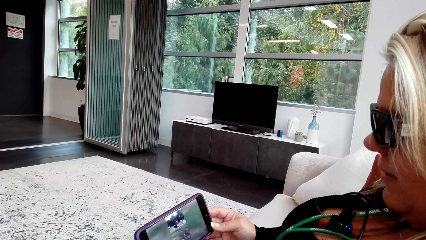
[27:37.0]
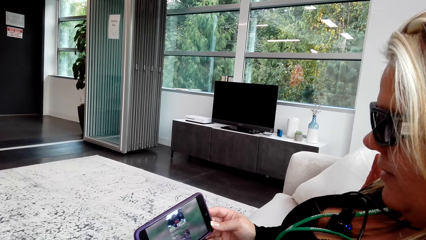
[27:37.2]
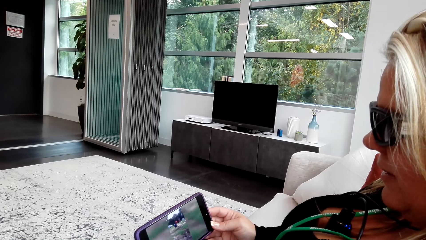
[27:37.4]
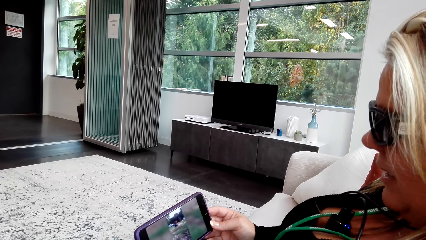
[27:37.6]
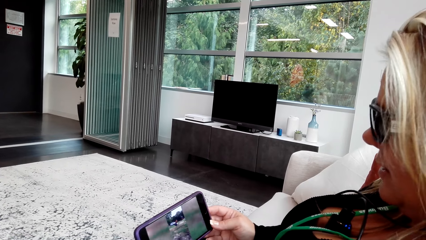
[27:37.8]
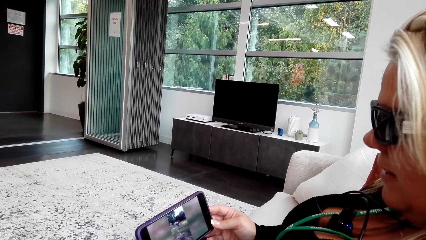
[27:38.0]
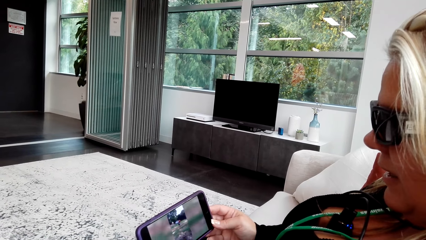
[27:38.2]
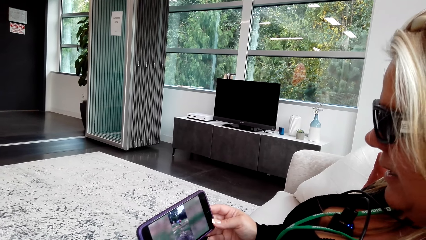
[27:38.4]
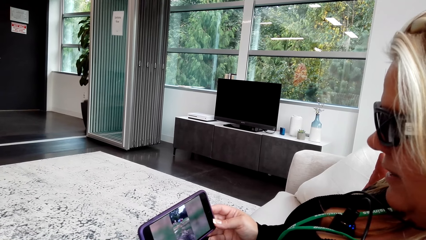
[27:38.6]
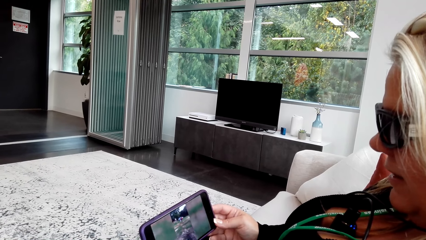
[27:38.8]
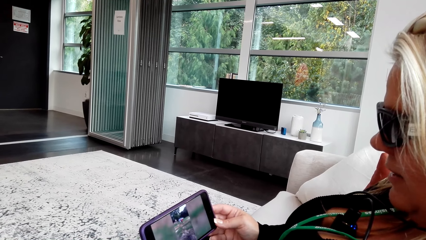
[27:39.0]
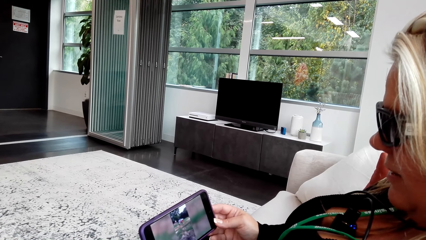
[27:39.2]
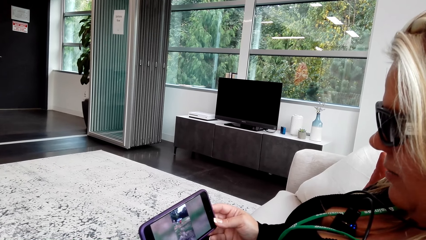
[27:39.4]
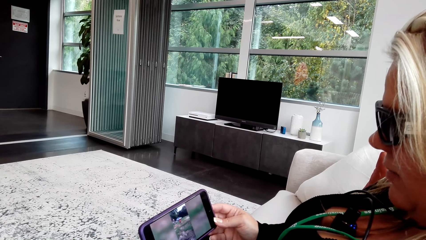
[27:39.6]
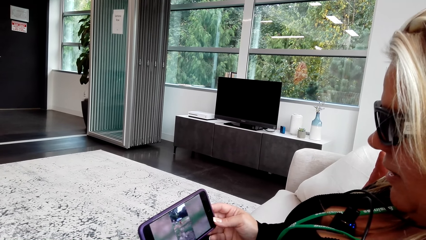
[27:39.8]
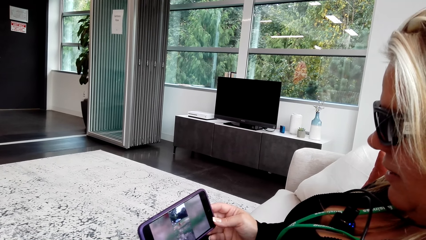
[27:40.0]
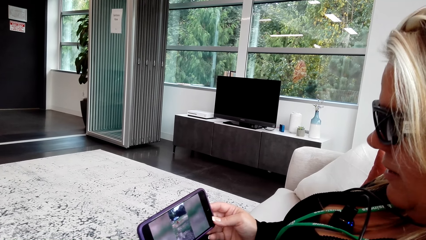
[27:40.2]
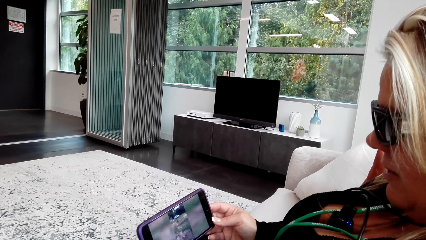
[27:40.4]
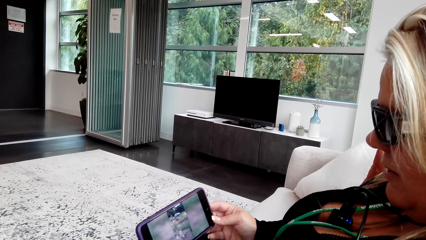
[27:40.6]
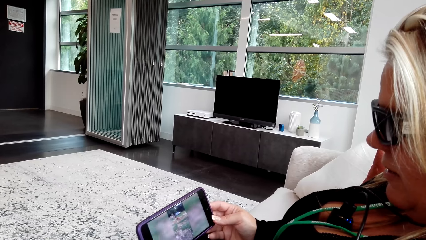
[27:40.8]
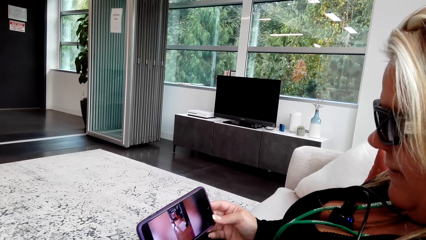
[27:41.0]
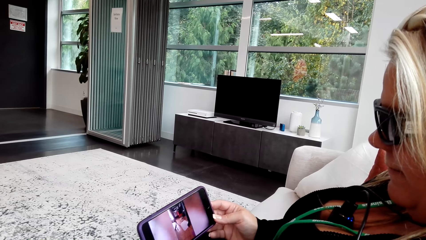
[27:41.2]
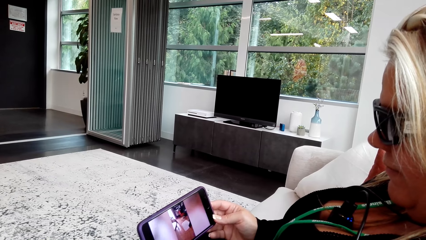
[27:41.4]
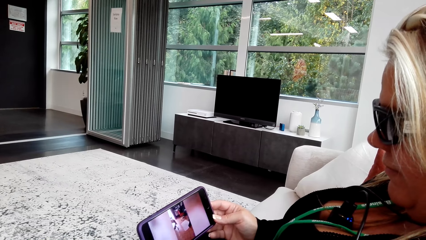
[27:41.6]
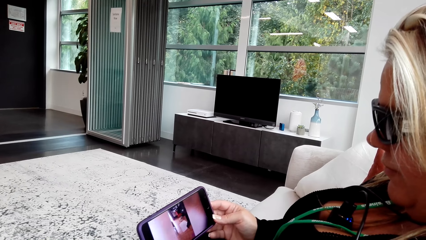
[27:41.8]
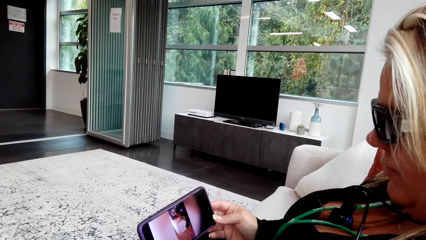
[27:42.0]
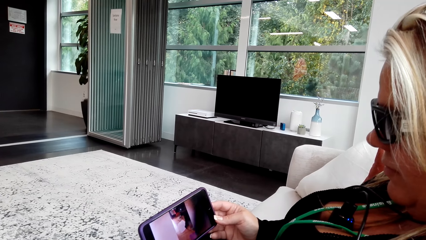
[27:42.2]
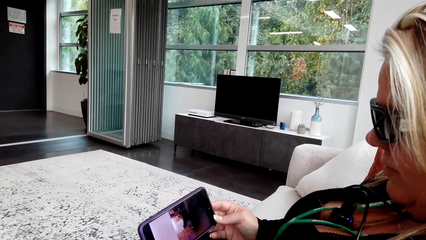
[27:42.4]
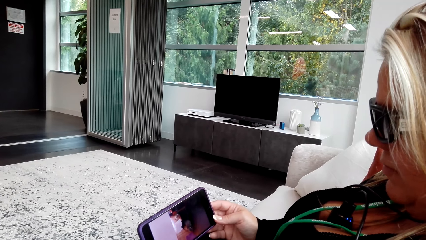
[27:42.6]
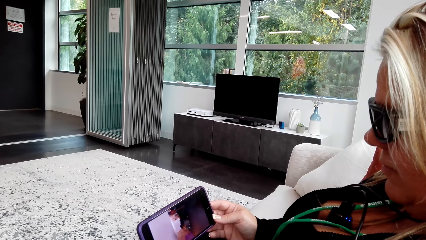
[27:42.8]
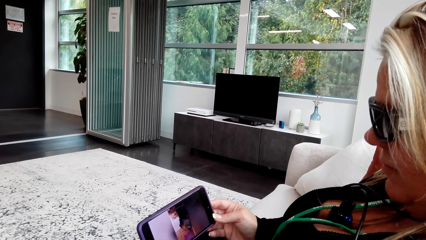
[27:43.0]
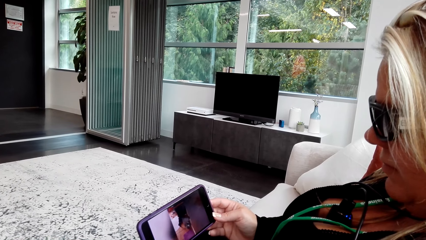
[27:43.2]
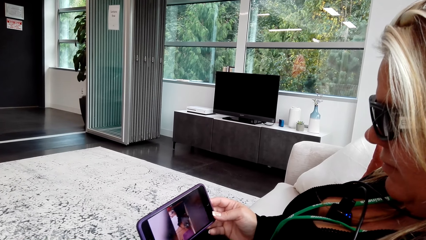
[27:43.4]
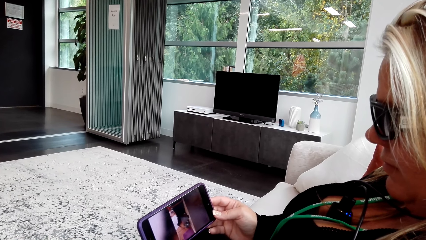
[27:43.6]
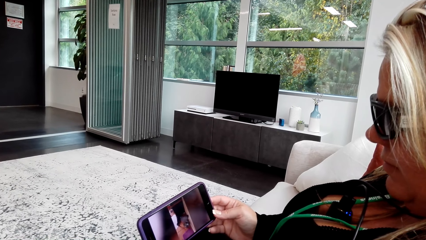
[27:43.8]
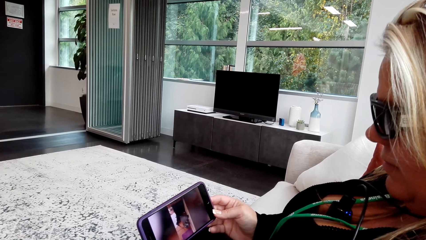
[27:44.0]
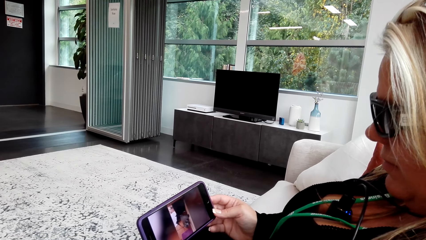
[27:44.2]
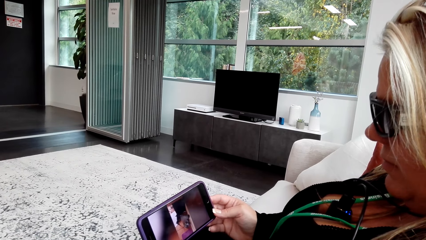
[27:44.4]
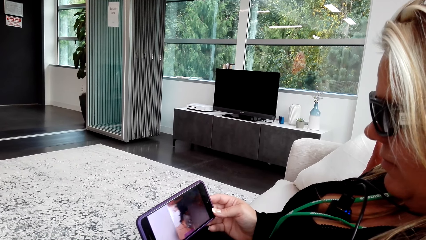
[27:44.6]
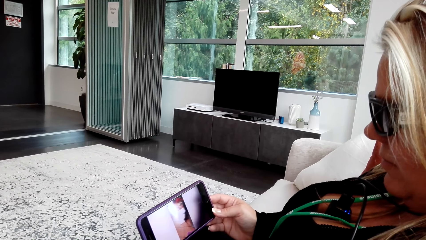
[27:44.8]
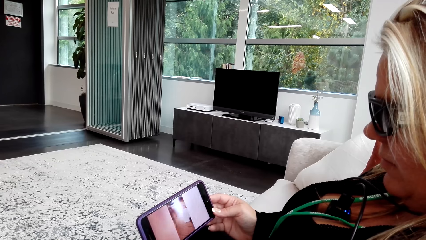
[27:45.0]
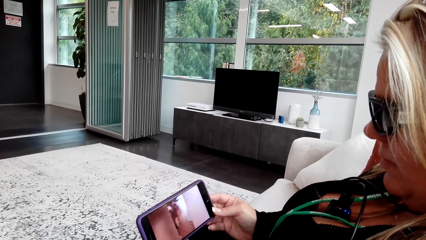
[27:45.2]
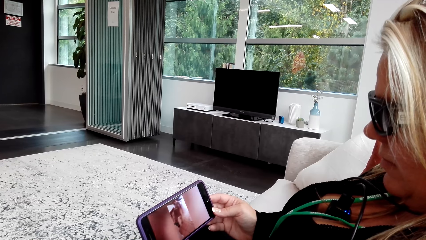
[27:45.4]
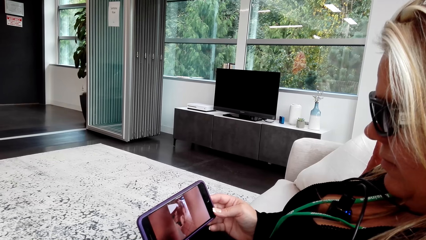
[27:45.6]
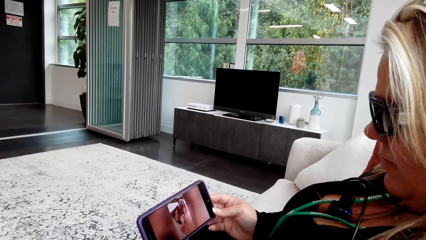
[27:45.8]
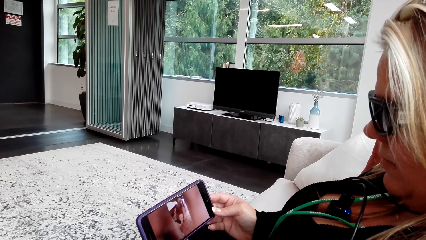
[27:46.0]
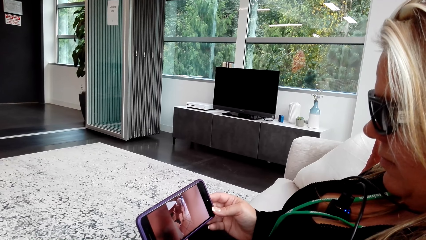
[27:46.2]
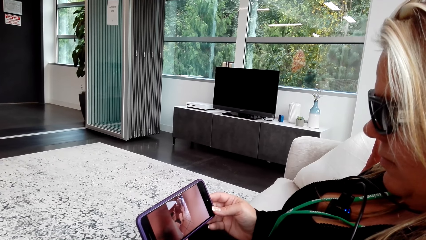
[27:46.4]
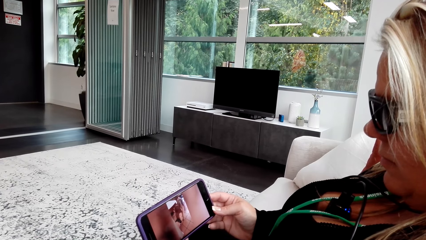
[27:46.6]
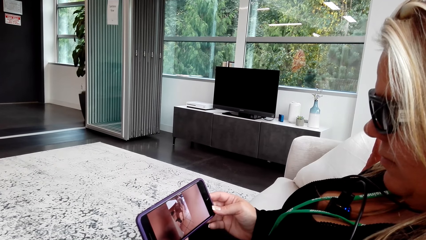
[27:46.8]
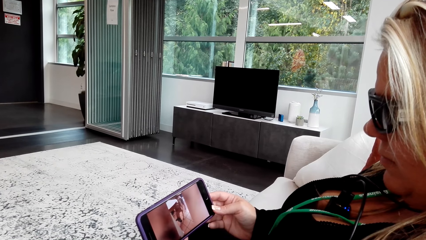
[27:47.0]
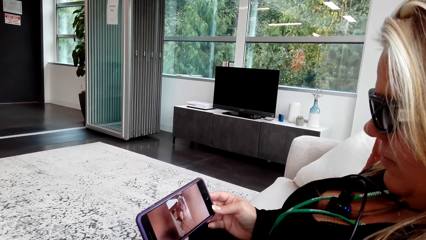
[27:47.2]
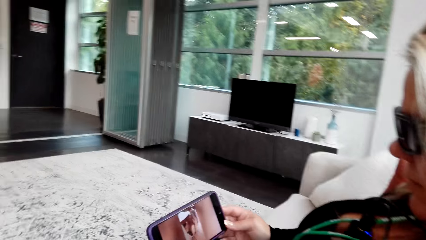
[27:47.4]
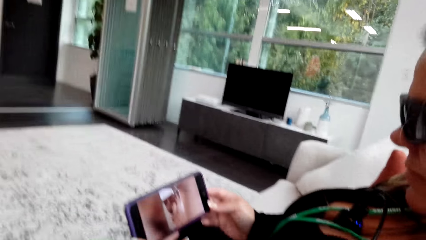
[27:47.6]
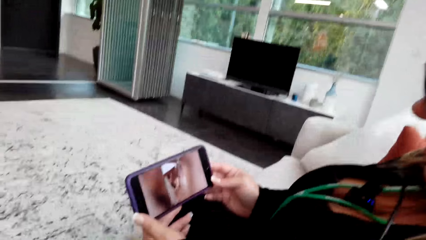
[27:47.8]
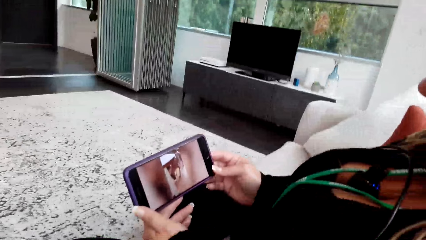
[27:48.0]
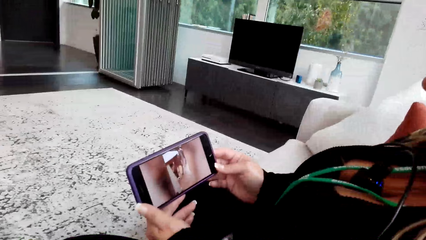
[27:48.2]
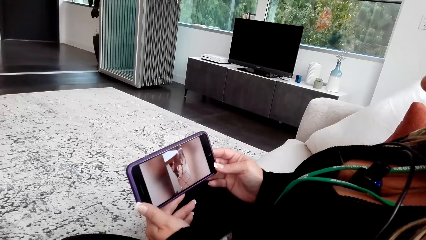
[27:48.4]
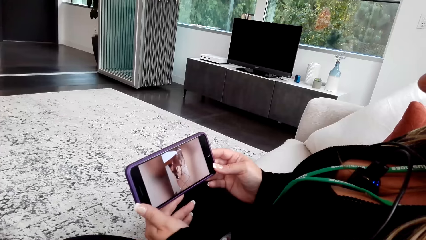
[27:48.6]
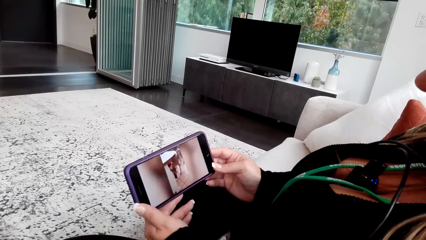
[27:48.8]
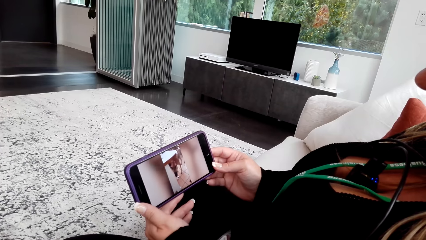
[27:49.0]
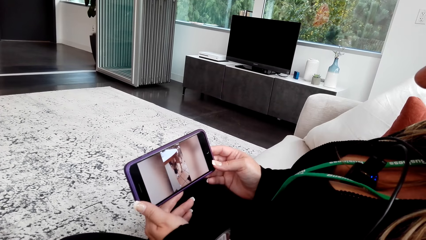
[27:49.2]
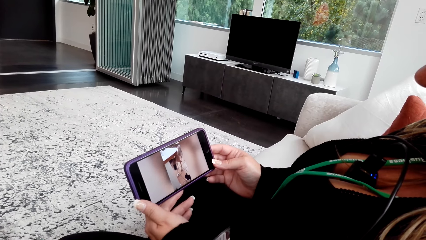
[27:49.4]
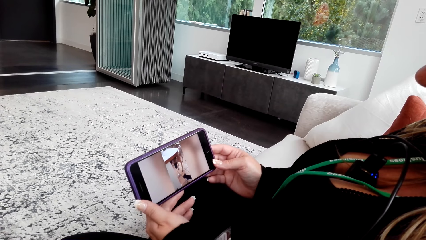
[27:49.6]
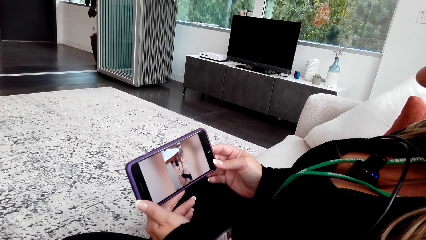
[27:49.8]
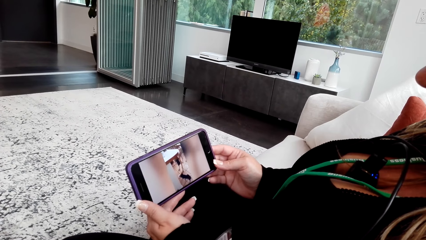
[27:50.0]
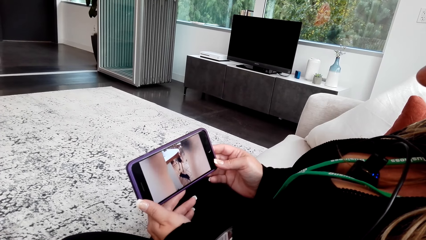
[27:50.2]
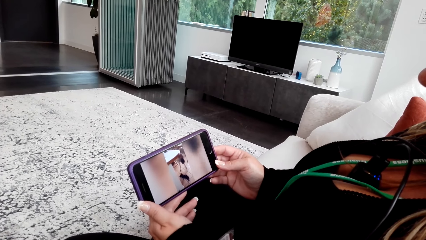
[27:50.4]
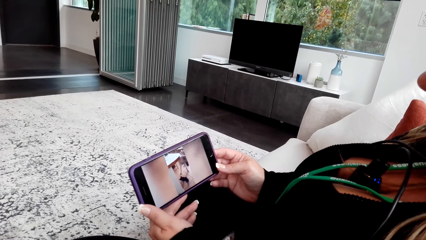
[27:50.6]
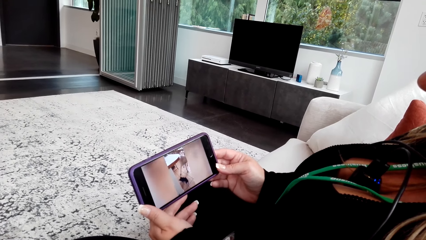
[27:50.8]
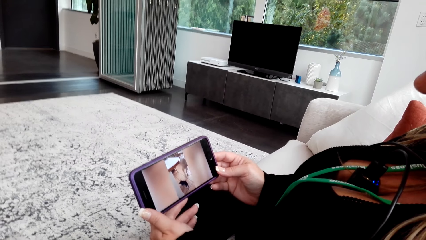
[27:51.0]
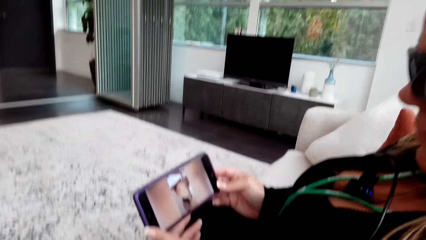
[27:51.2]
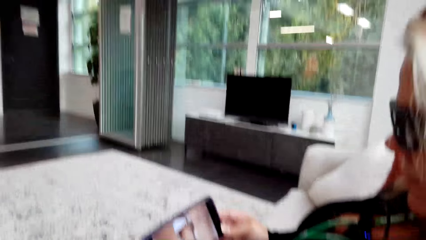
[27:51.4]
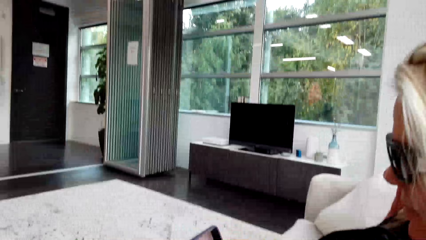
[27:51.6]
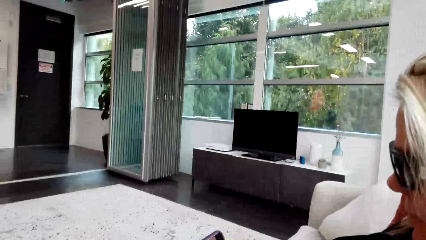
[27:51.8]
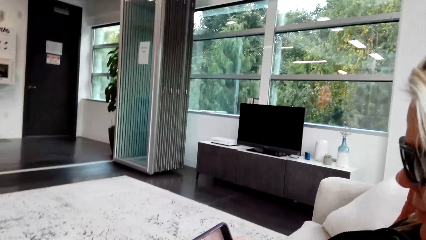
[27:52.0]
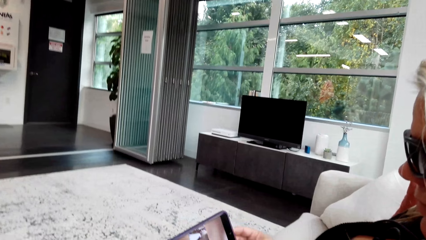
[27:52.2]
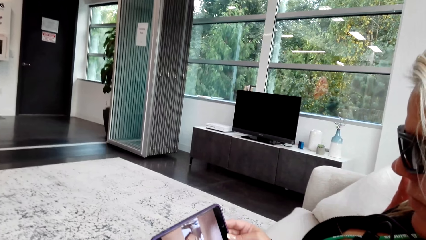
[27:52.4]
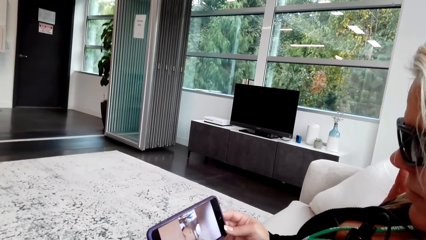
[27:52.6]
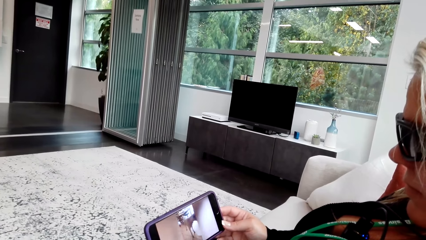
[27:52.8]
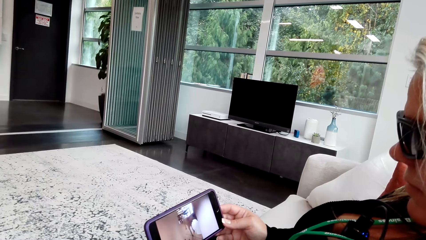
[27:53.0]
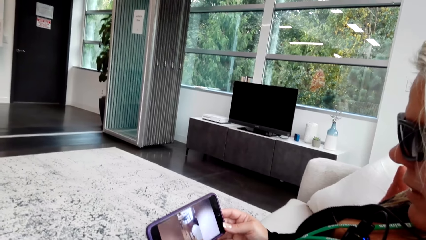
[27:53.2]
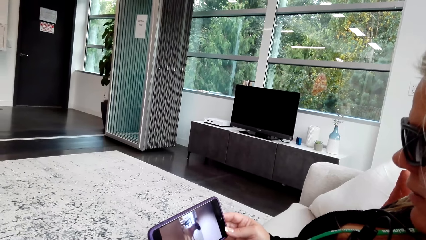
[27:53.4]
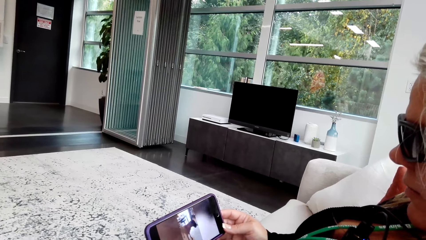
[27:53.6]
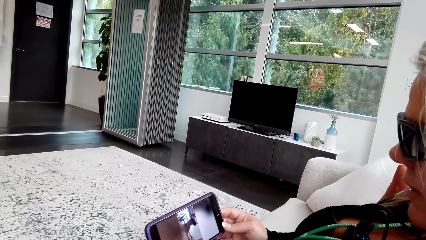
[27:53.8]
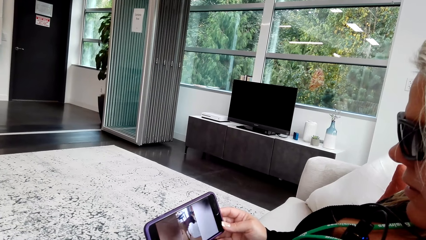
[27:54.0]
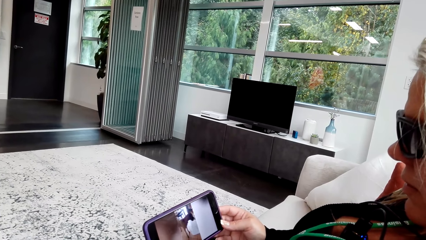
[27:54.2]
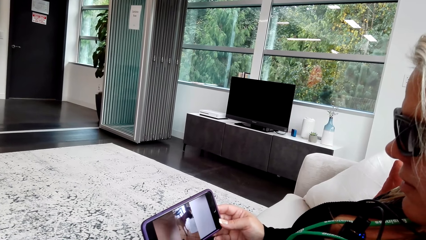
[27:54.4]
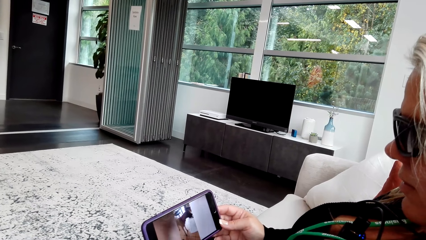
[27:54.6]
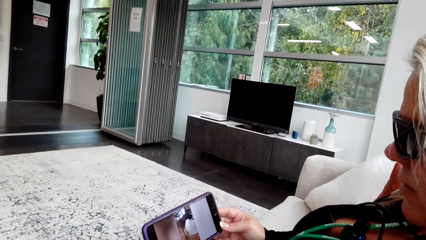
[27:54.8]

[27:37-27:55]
The camera wearer watches a video on a woman's phone. They talk to the woman. The woman watches the video on the phone. The camera wearer watches the video on the woman's phone. They talk to the woman.
